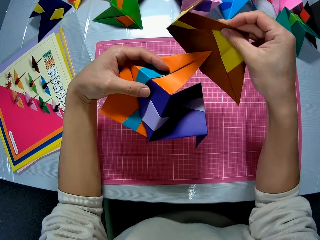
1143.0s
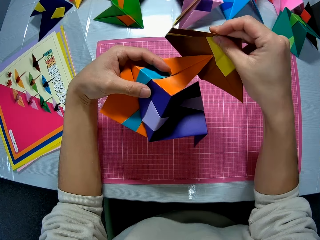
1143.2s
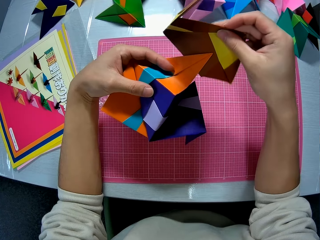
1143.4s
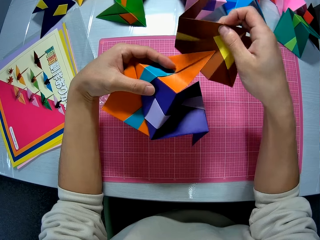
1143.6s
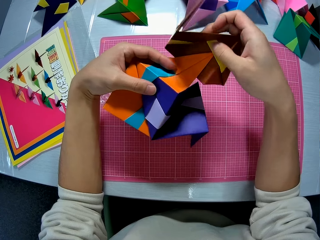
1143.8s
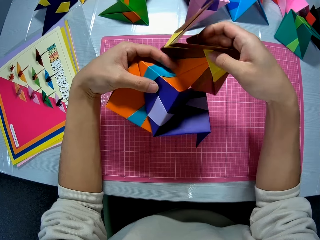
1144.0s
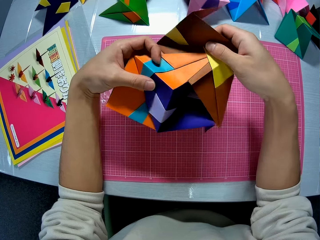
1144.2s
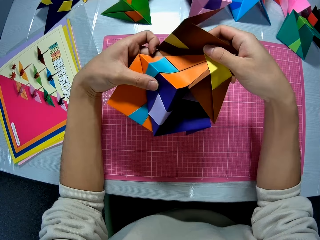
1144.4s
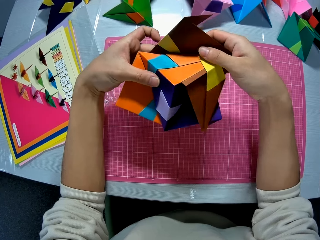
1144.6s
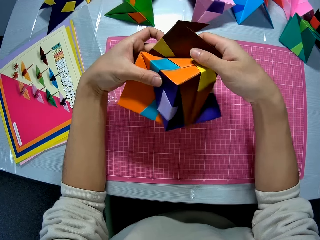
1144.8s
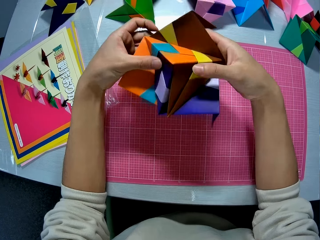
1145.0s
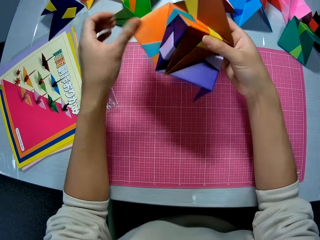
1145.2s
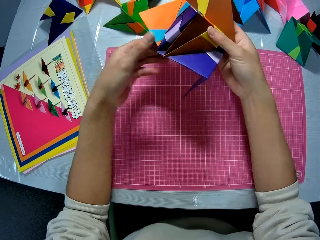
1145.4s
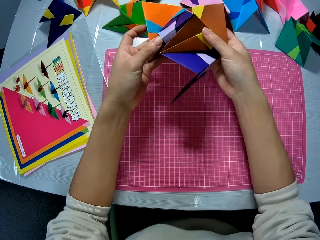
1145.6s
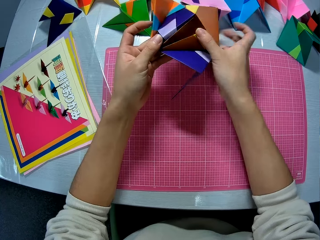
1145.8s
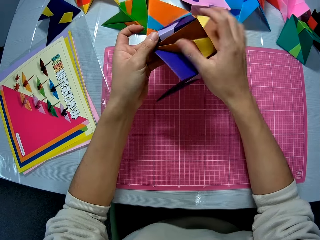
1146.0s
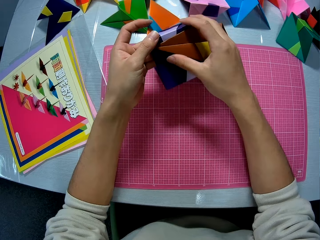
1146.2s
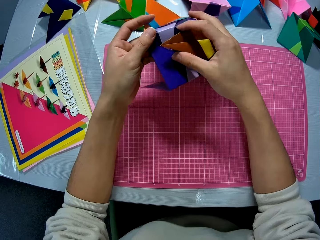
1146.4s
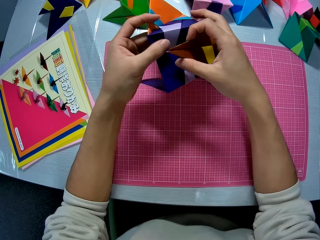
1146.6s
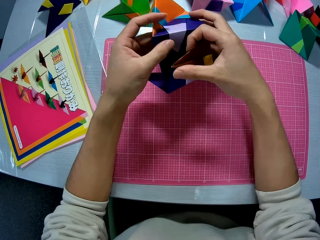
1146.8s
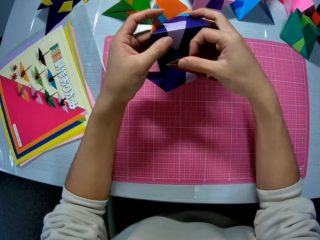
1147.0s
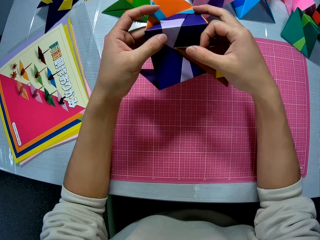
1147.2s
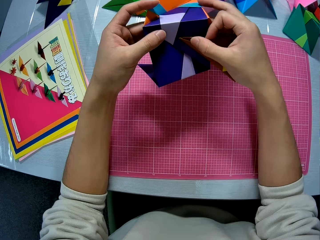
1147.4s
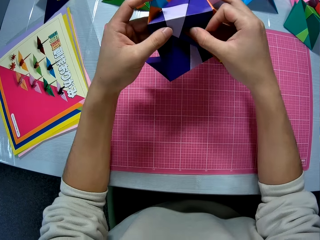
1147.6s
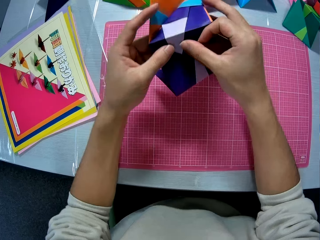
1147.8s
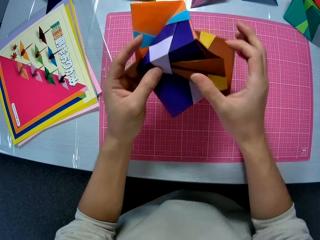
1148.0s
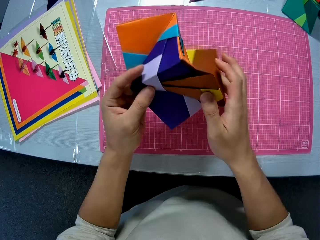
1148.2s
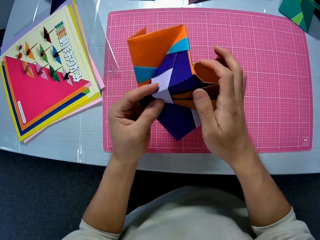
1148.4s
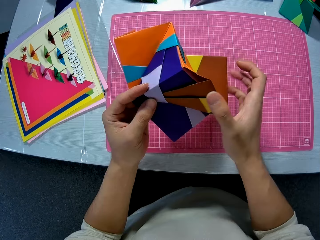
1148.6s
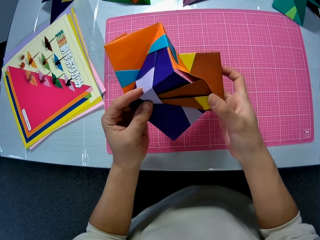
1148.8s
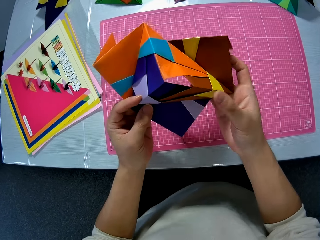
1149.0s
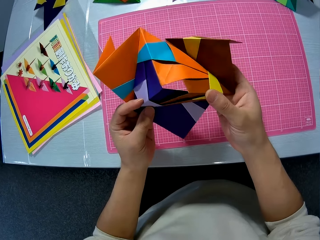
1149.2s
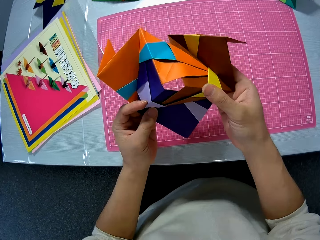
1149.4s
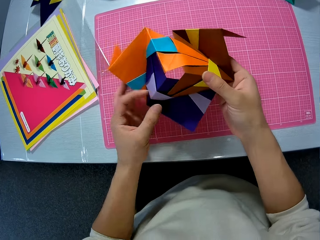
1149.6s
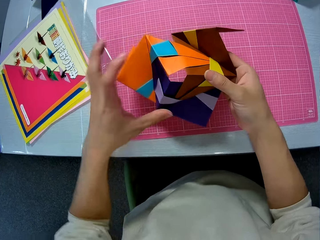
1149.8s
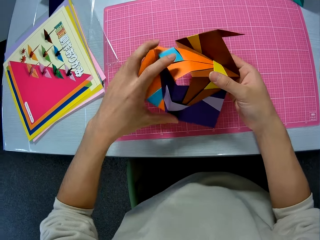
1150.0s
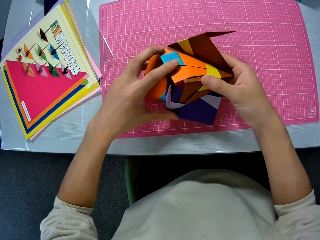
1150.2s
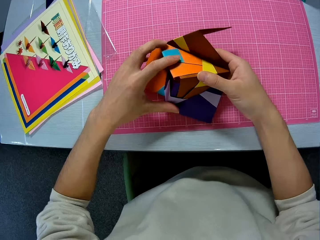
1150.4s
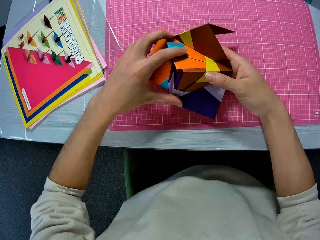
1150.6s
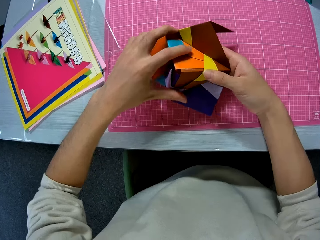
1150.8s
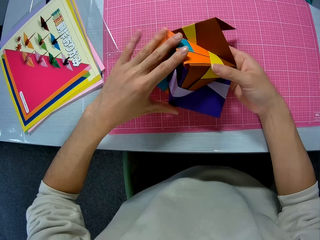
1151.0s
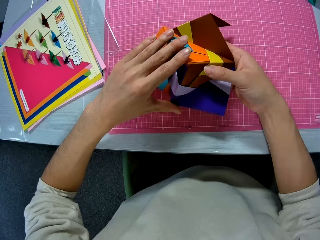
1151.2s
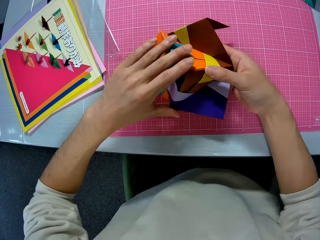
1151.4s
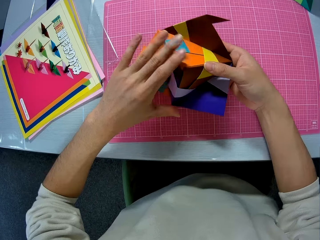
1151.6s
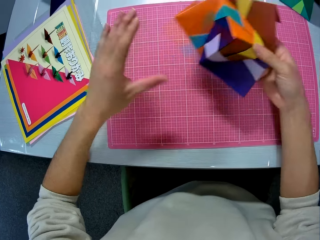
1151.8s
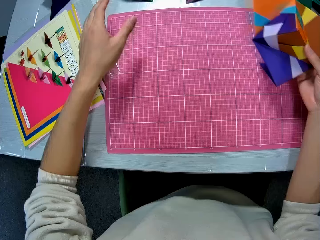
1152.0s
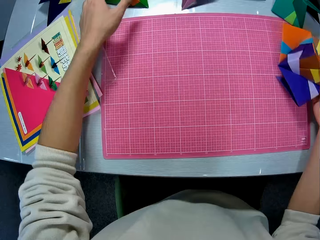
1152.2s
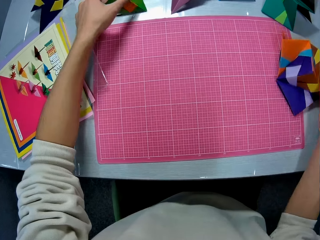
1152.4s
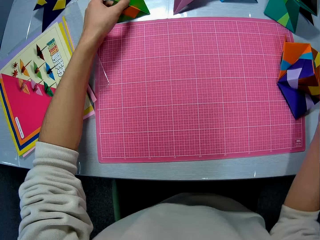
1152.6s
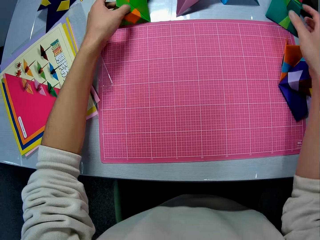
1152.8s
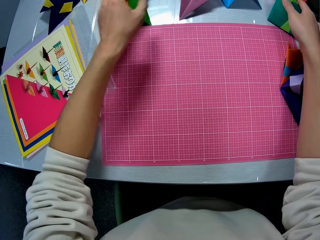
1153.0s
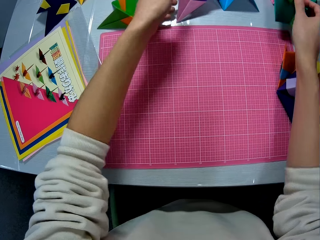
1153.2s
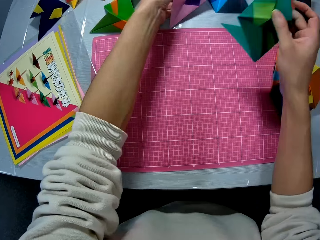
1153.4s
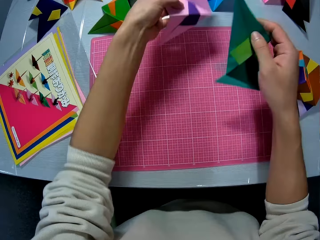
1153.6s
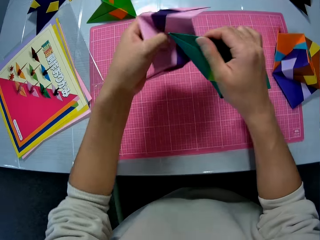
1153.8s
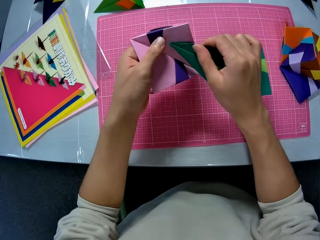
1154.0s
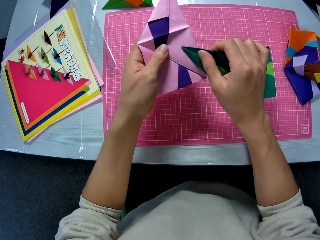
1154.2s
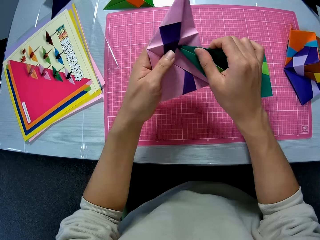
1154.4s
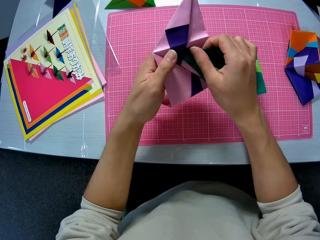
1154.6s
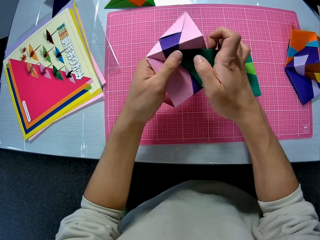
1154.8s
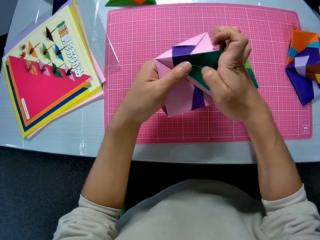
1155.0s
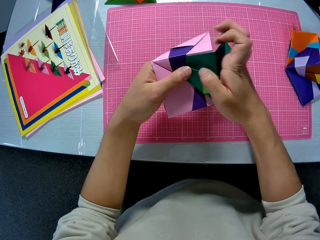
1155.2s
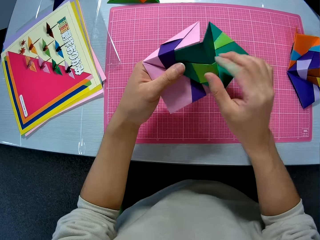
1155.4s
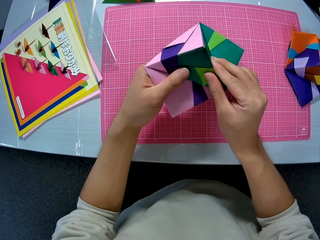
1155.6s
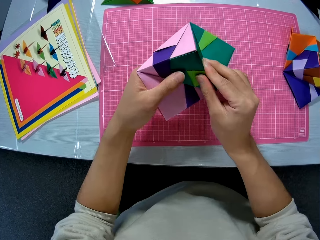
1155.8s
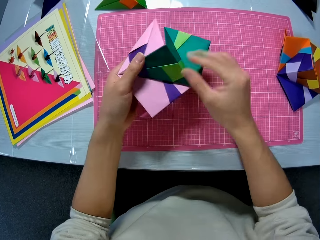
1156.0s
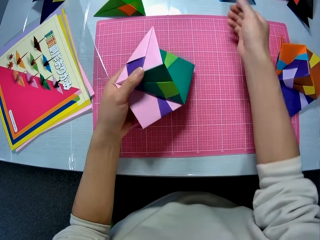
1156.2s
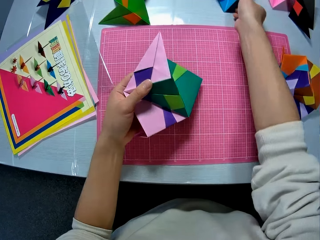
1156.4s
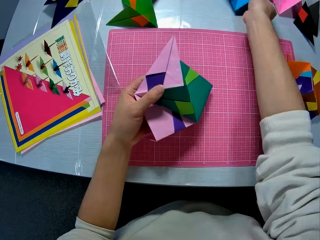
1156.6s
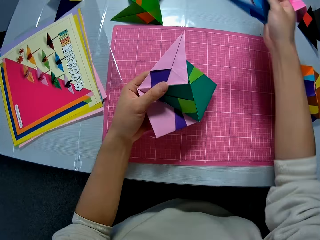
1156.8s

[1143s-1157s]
The camera wearer joins the brown and yellow crafted paper with the other crafted papers. He drops the crafted papers on the table. He touches a green and orange crafted paper on the table. He picks up a green crafted paper from the table with his right hand. He picks up a light purple crafted paper from the table. He joins the light purple crafted paper with the green crafted paper.

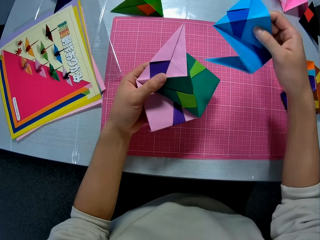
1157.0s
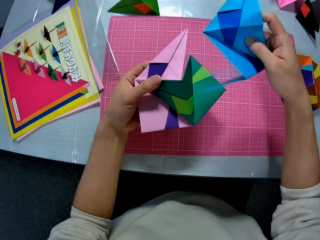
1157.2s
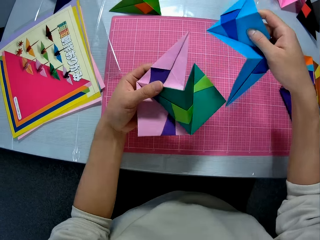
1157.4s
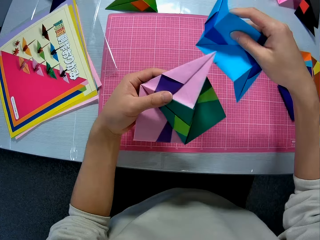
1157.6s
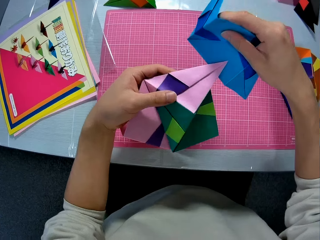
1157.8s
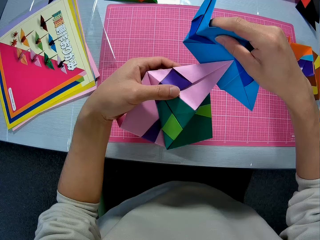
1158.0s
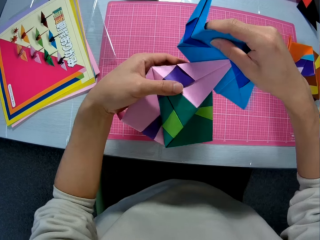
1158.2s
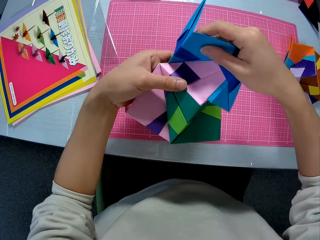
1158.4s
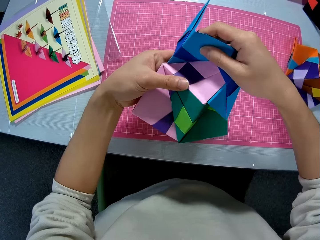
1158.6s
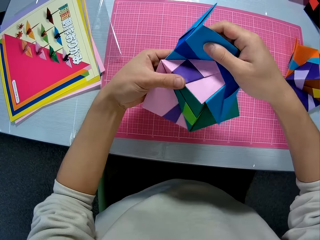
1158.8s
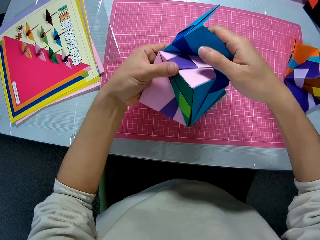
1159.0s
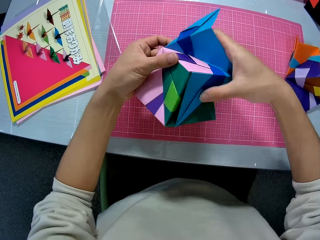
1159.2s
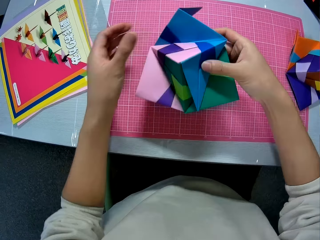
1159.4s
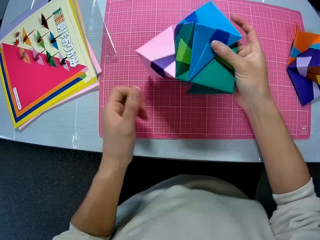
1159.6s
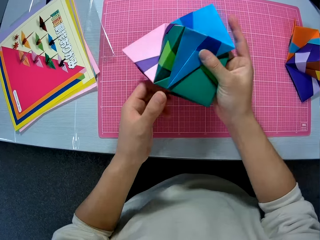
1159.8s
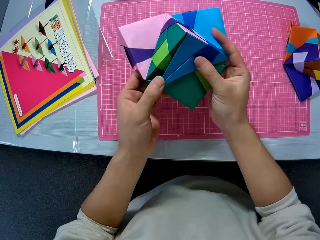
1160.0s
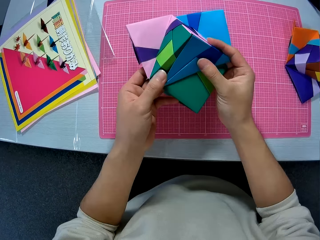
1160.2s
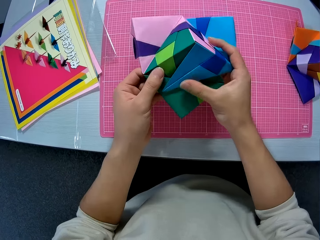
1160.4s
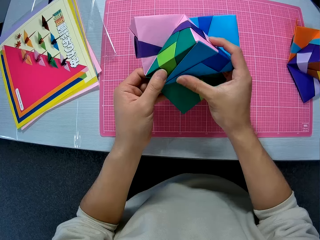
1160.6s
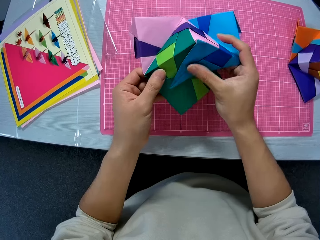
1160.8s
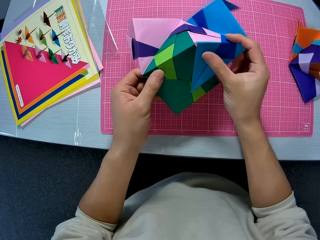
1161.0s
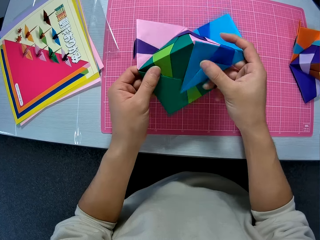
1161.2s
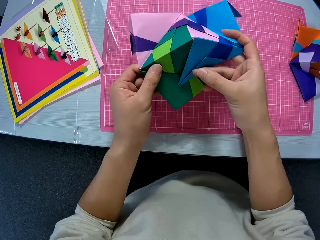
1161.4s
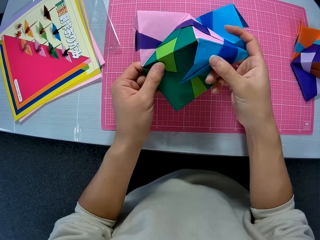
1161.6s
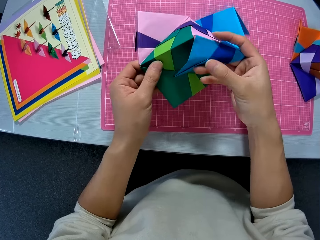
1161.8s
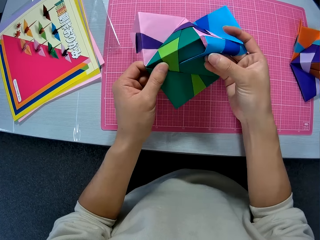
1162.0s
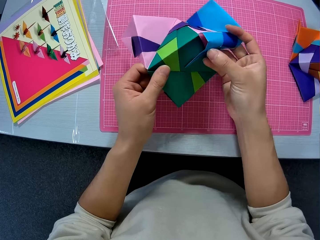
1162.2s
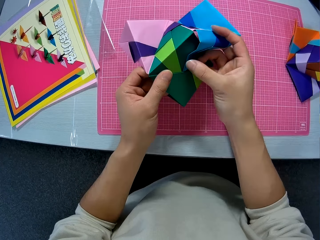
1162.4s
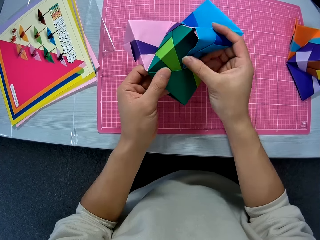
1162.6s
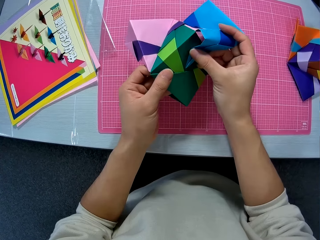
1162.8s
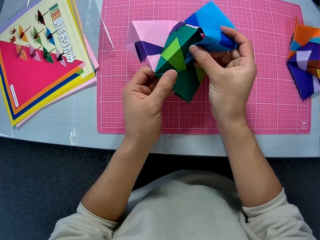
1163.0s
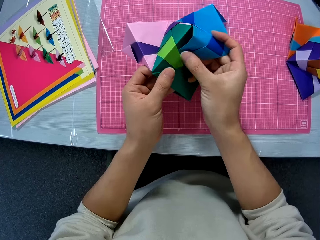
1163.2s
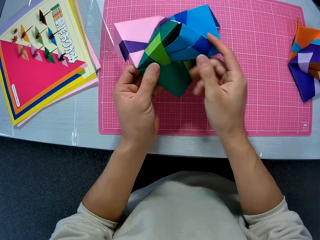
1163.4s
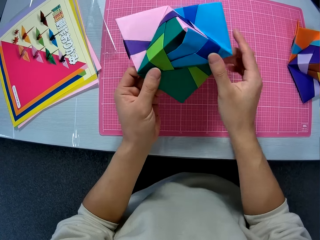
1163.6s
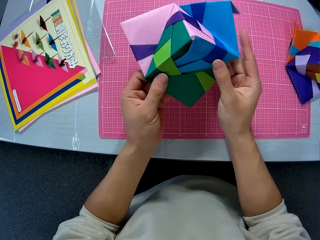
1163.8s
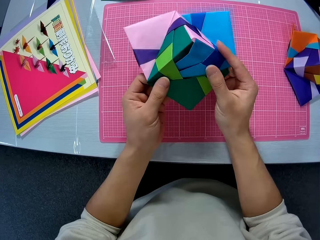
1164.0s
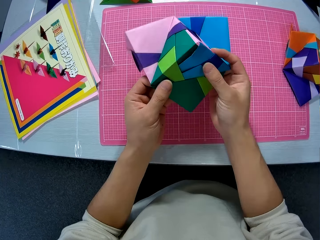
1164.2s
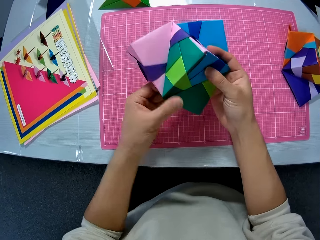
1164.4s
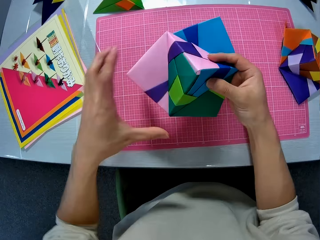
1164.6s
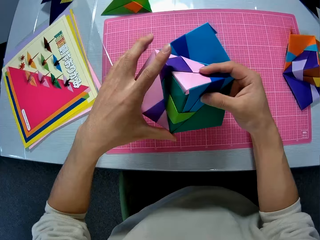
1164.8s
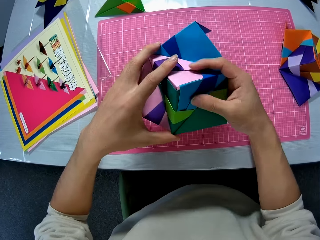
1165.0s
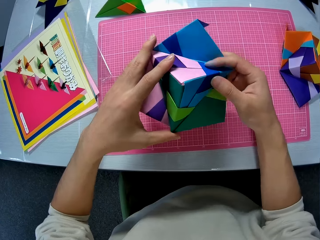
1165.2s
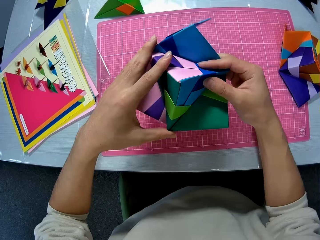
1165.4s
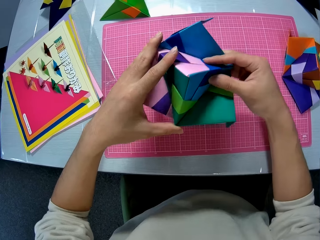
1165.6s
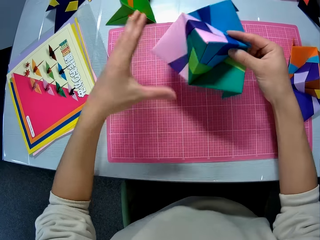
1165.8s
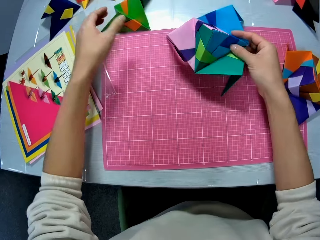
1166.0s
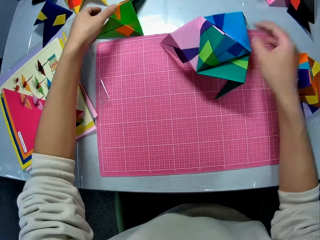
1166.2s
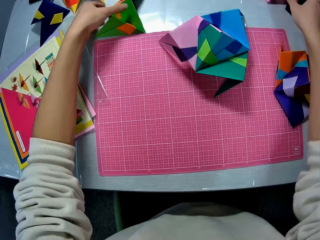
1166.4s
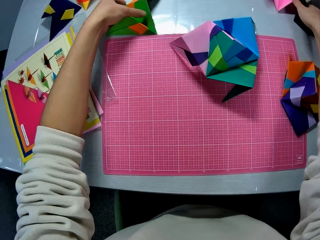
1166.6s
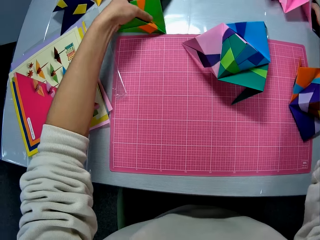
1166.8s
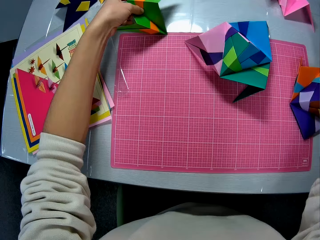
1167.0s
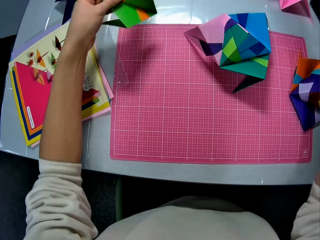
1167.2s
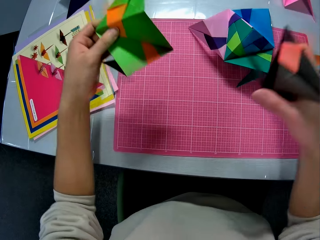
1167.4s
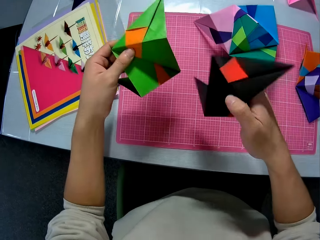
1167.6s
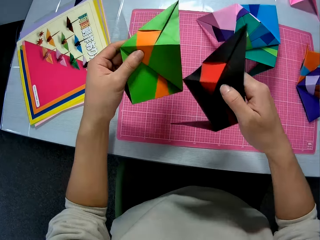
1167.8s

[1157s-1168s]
The camera wearer picks up a blue crafted paper from the table with his right hand. He joins the blue crafted paper with the other crafted papers. He drops the crafted papers on the table. He picks up a black and orange crafted paper from the table. He picks up a green and orange crafted paper from the table.
